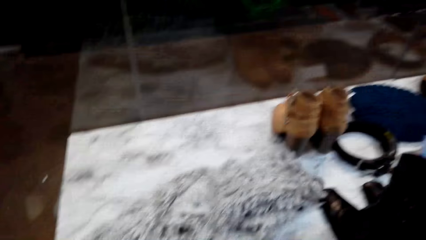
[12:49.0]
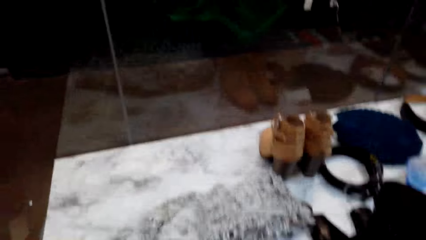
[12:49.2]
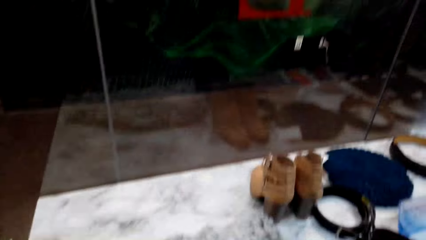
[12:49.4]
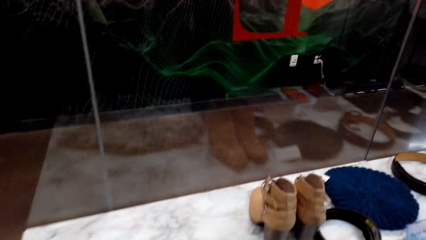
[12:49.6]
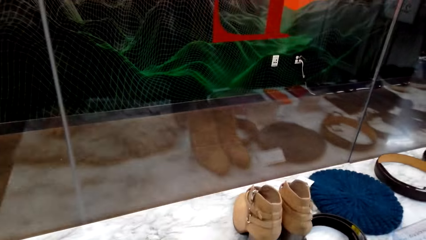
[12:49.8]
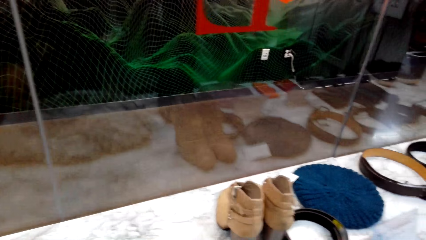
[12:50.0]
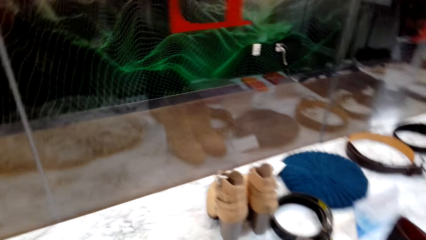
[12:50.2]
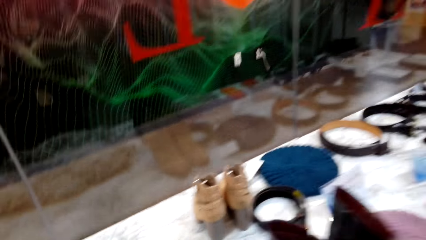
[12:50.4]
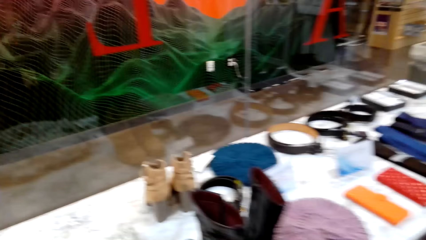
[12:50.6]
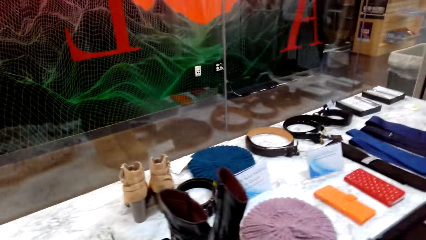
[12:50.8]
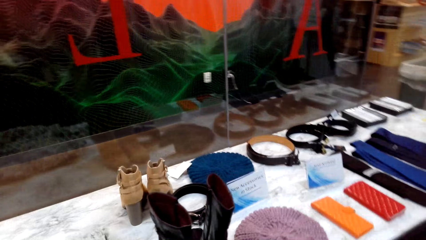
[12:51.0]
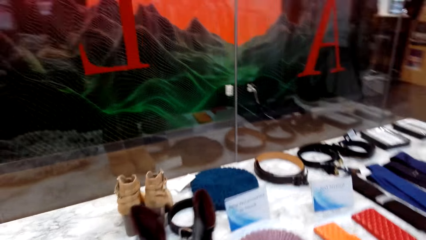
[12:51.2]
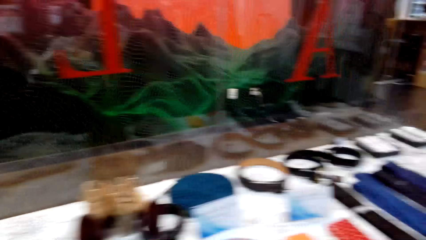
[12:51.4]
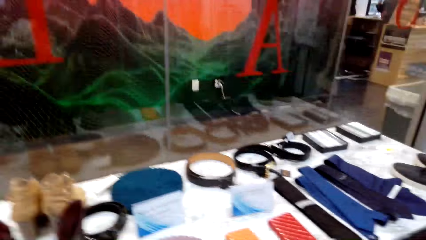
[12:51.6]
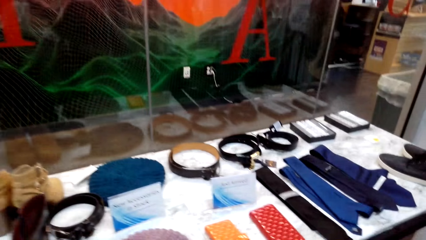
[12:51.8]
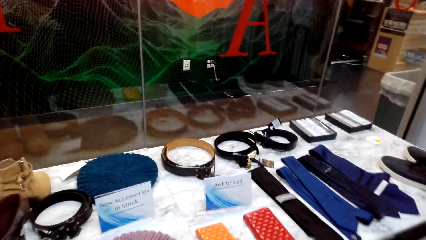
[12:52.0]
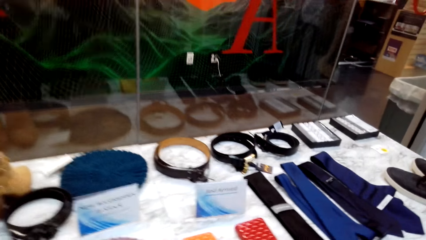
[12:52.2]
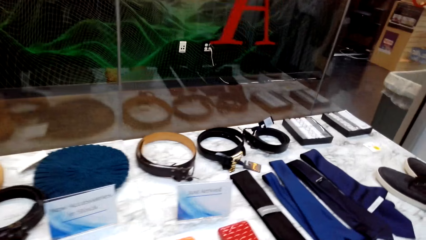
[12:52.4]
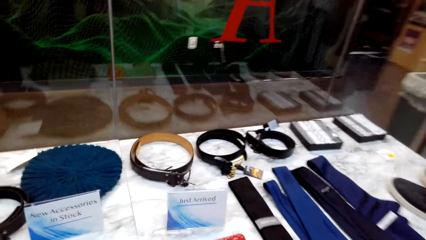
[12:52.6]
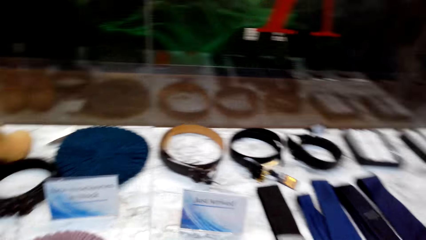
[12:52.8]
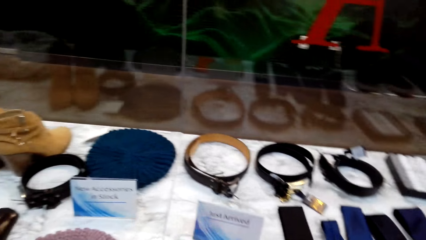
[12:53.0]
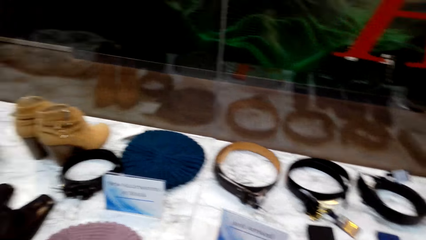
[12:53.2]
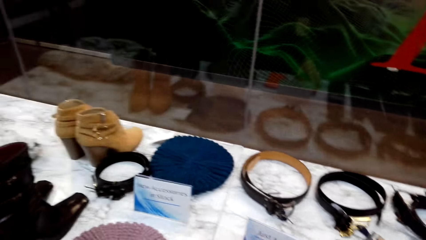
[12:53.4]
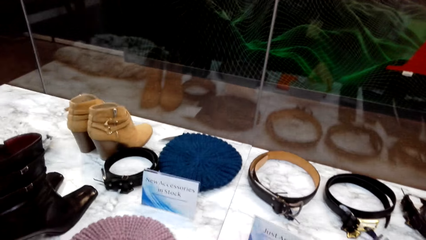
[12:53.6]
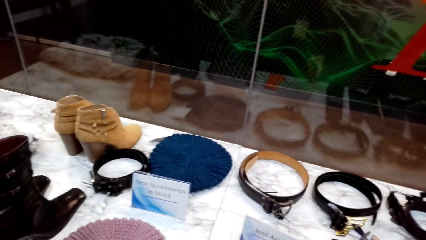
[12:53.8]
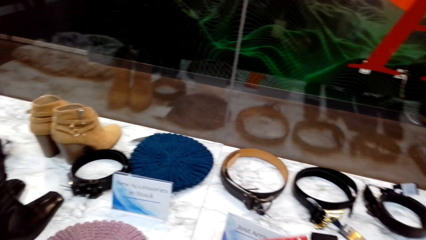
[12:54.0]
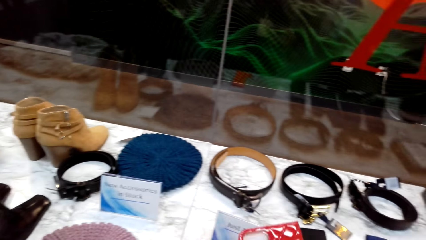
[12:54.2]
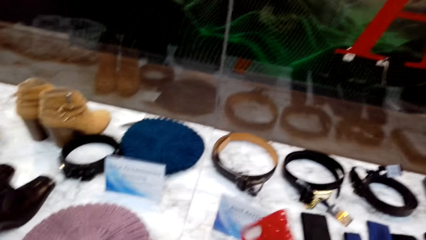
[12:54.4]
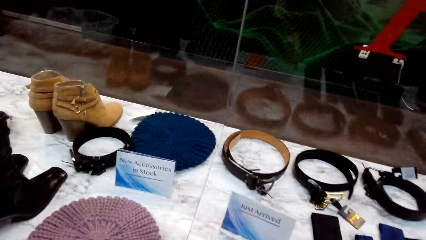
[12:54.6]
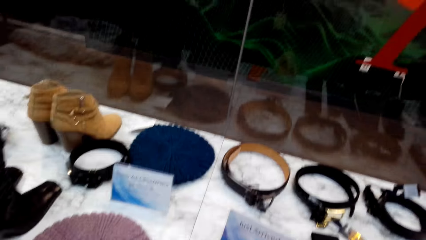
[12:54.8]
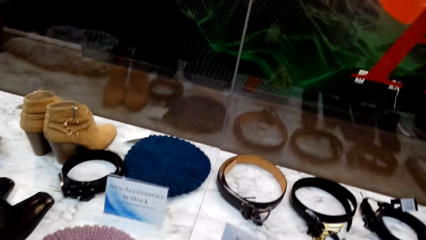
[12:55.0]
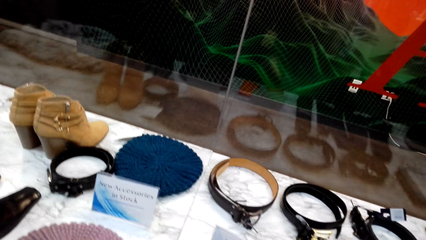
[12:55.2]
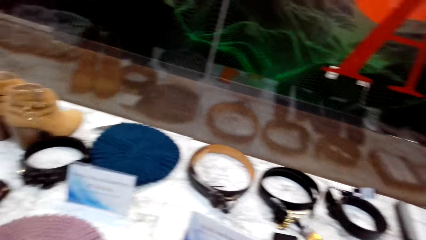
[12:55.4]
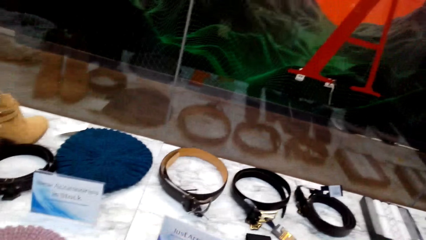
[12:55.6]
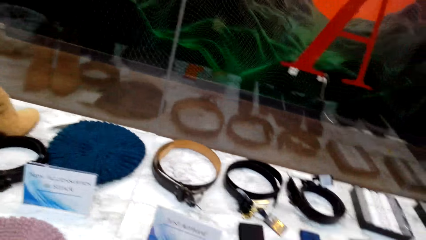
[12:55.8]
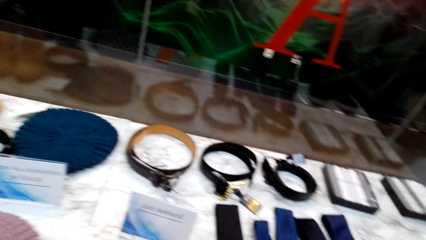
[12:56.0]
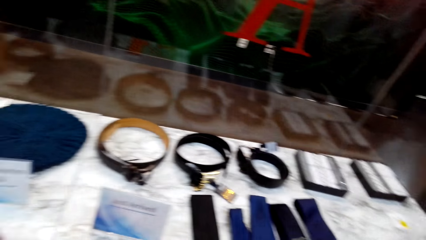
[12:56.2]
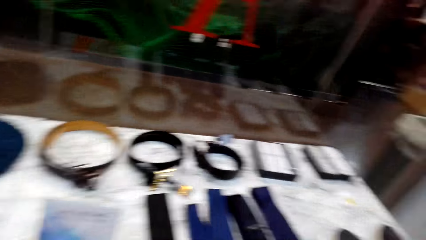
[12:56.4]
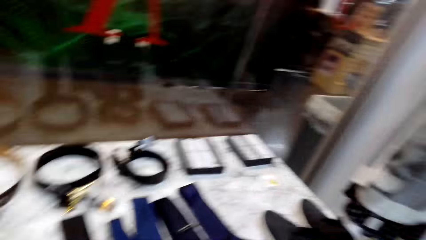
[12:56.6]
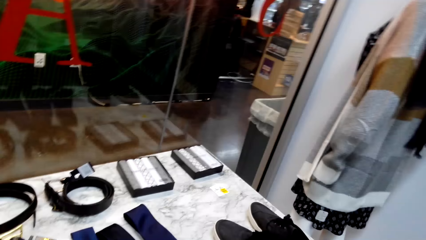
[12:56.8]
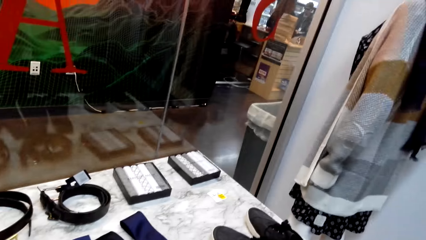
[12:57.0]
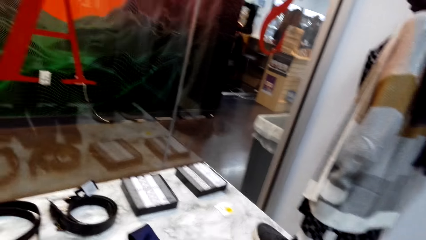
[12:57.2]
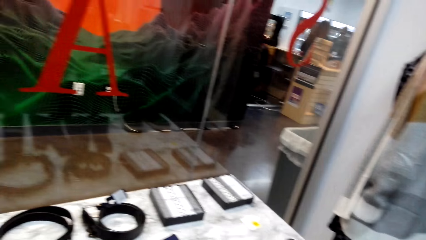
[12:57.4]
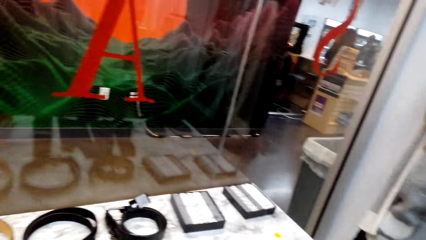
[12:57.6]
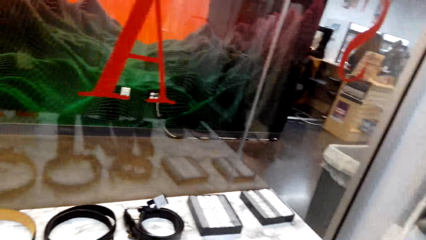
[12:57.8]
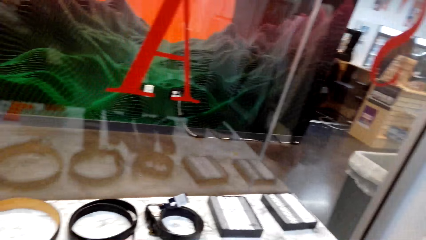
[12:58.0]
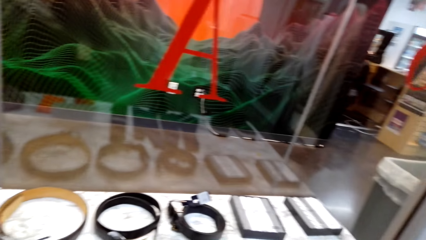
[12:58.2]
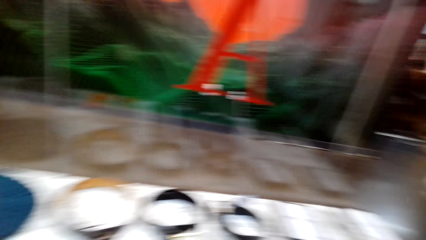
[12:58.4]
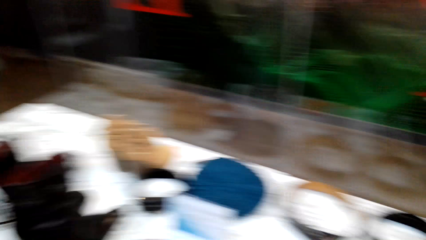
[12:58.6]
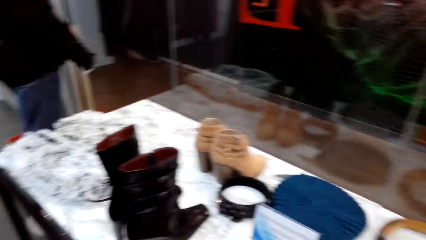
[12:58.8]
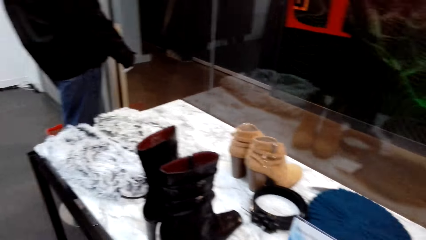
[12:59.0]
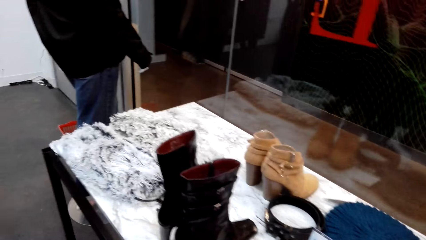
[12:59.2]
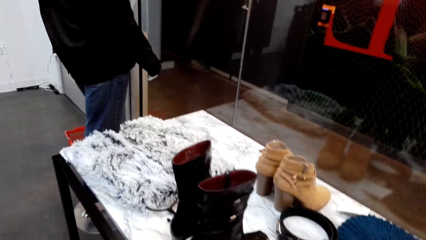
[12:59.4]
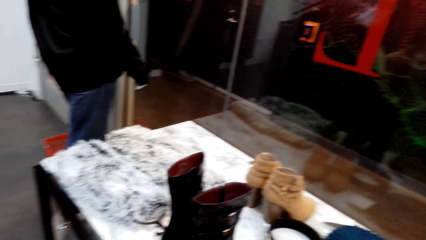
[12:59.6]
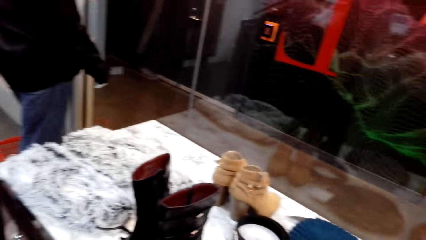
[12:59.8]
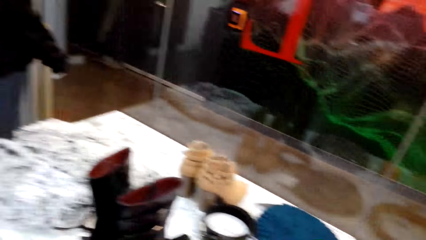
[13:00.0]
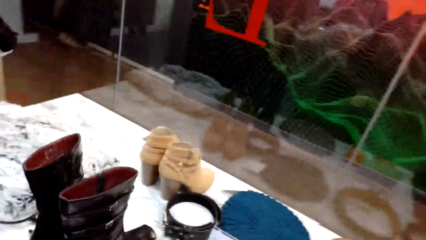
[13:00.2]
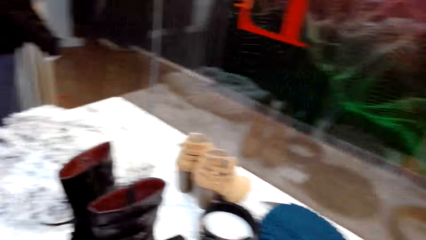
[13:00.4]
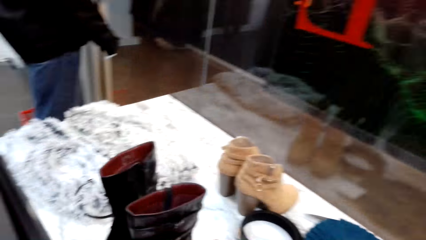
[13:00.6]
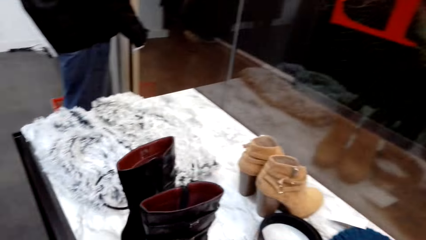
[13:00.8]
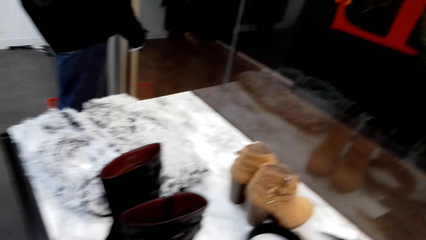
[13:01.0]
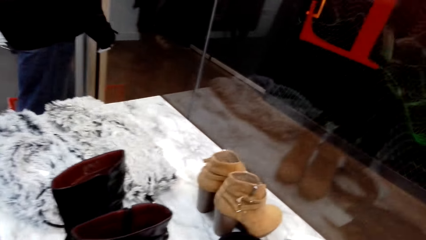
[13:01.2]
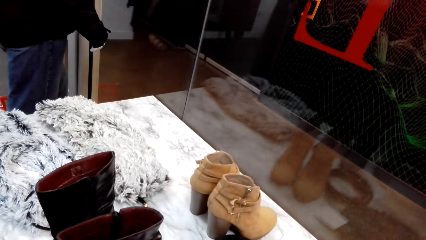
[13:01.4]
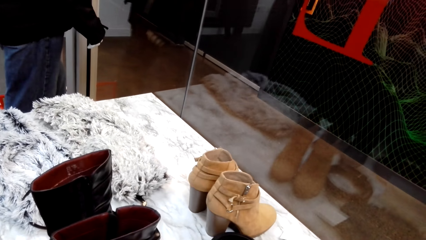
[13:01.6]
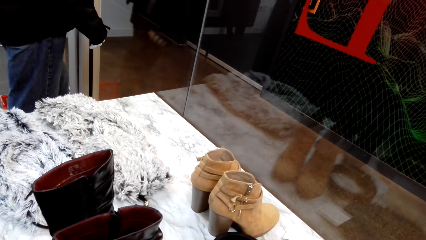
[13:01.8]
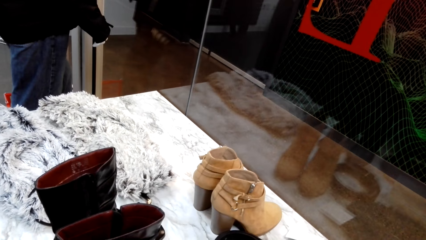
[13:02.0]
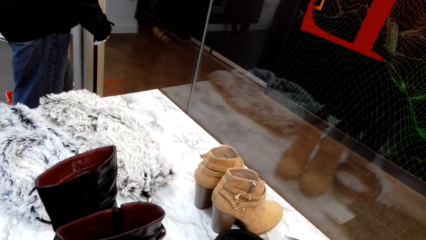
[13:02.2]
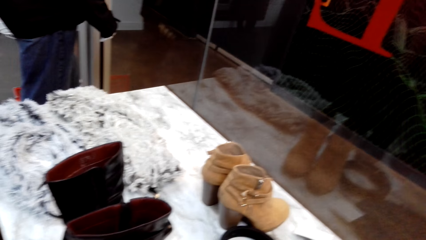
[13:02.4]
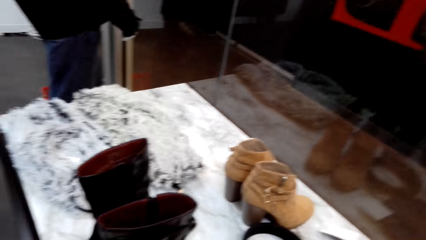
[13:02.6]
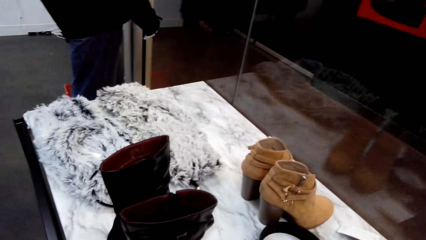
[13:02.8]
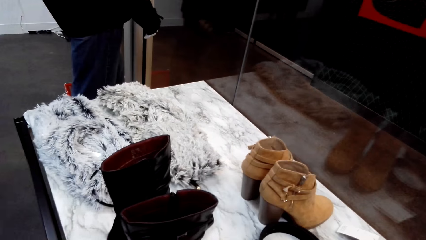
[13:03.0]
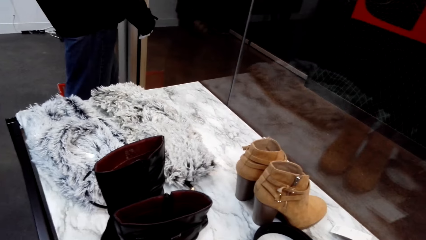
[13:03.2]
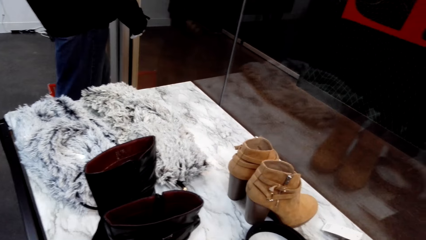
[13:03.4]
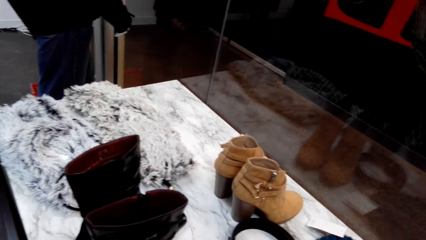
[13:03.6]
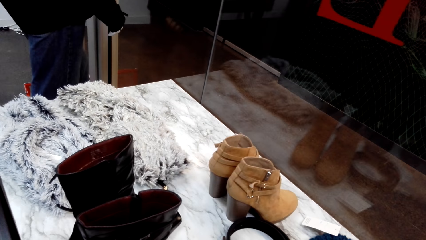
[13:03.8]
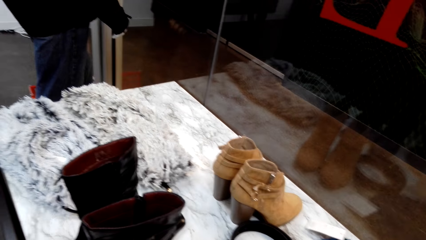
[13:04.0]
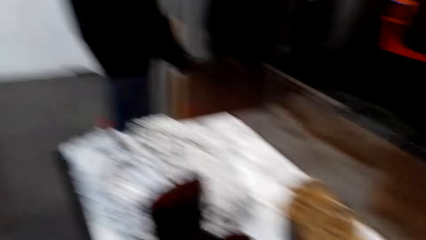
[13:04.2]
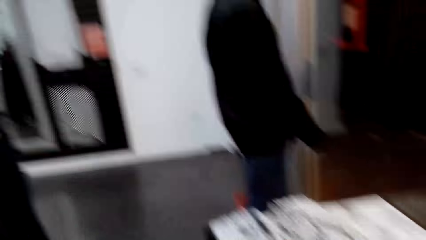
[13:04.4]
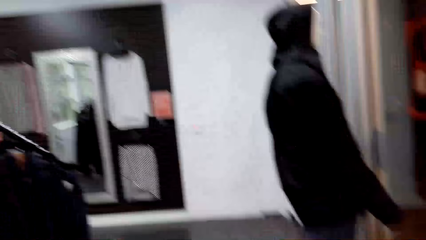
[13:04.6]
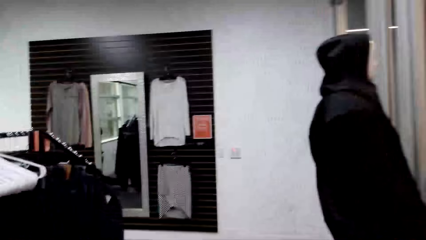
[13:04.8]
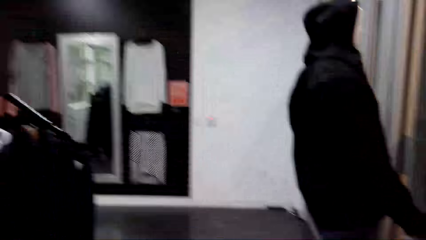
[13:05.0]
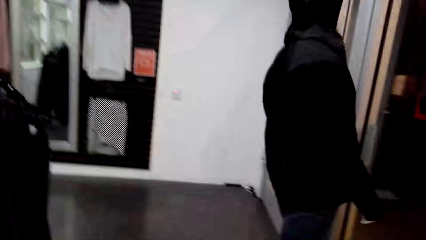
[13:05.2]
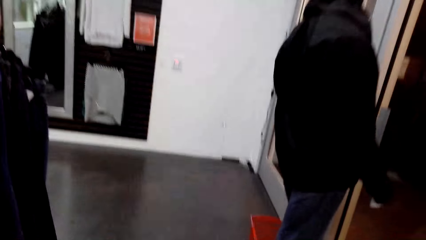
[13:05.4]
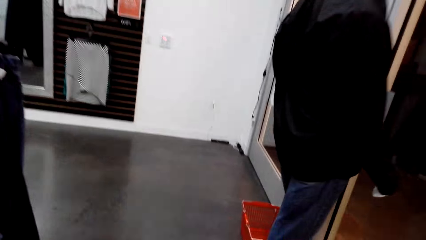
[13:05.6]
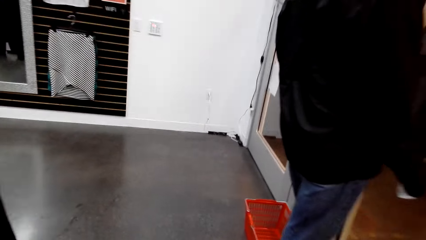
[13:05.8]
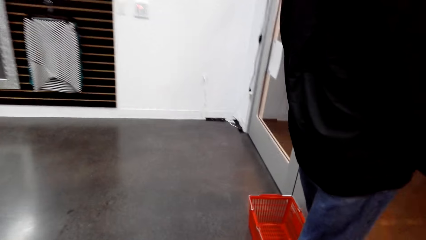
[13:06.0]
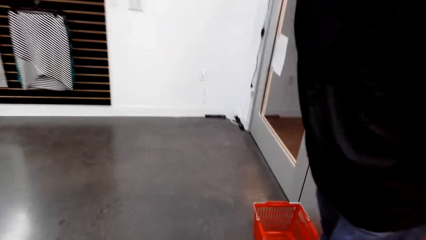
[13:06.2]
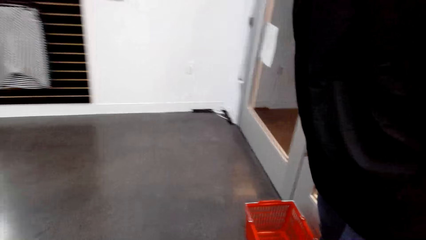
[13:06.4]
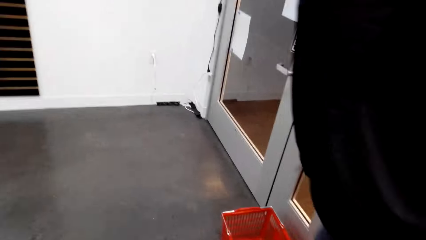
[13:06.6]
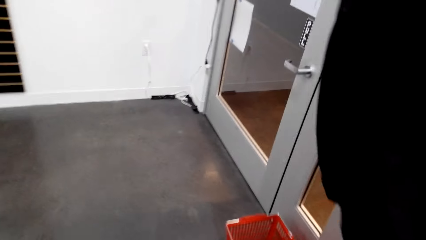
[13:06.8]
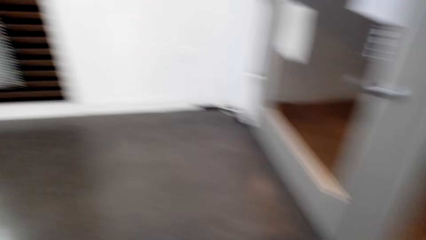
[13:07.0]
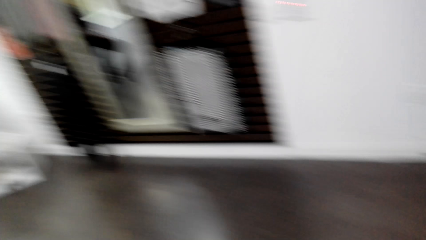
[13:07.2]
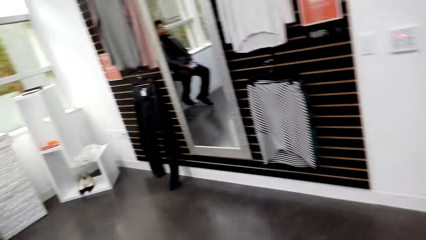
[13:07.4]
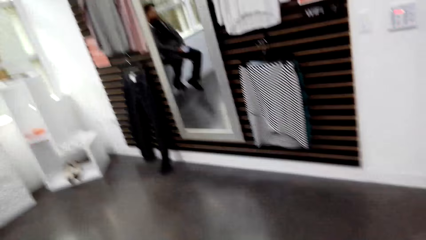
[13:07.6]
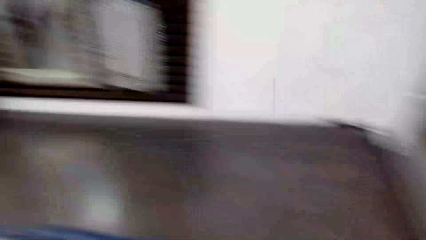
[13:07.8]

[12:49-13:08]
The camera wearer turns around. They look around. They walk in the room. They hold a purse. They look around. They talk to a person.
